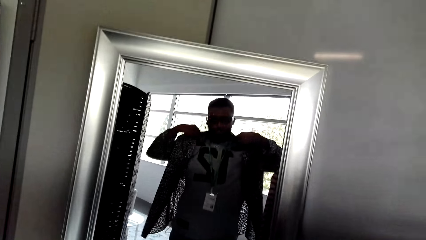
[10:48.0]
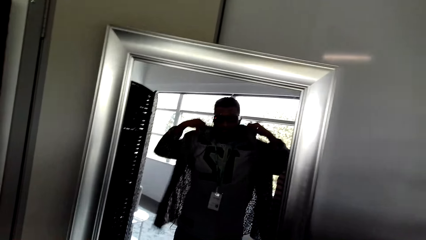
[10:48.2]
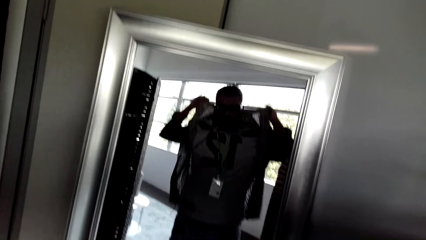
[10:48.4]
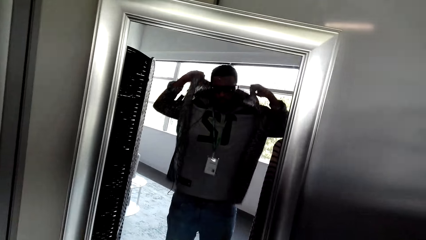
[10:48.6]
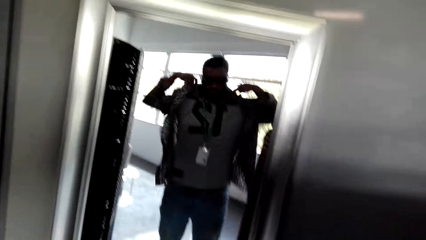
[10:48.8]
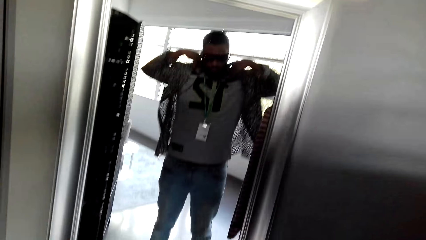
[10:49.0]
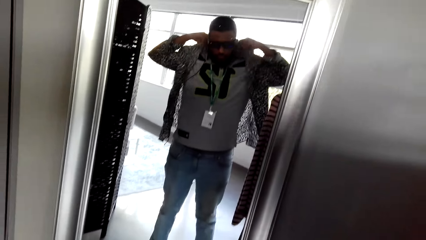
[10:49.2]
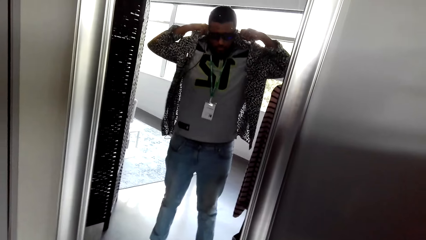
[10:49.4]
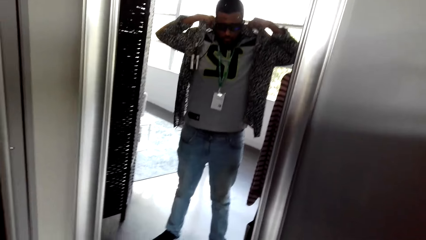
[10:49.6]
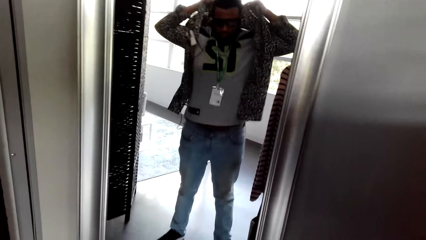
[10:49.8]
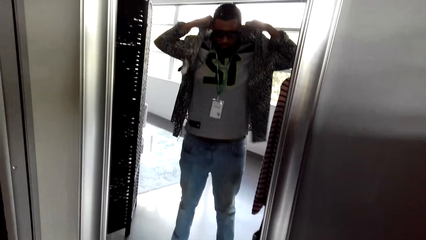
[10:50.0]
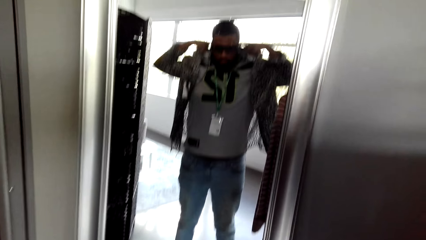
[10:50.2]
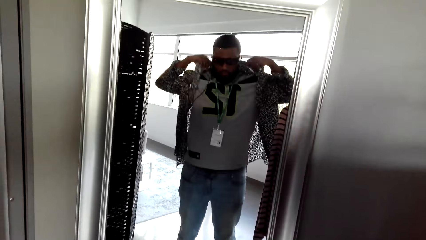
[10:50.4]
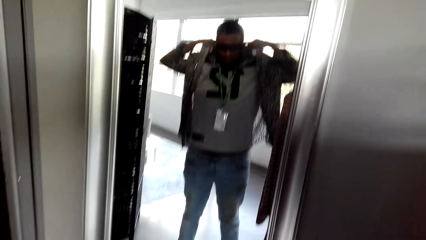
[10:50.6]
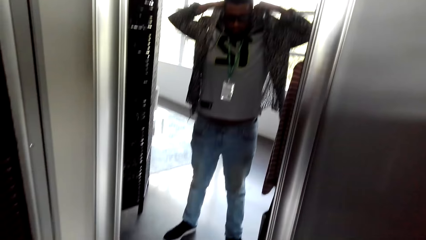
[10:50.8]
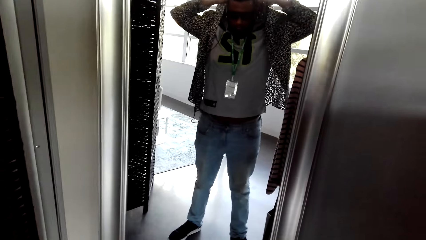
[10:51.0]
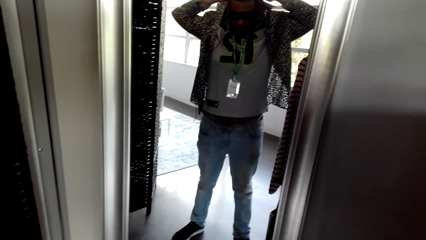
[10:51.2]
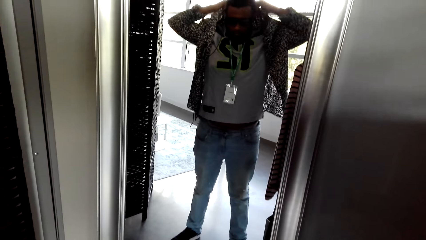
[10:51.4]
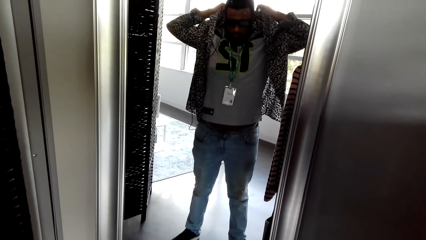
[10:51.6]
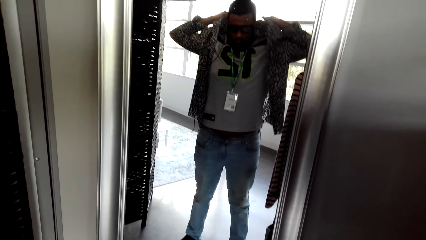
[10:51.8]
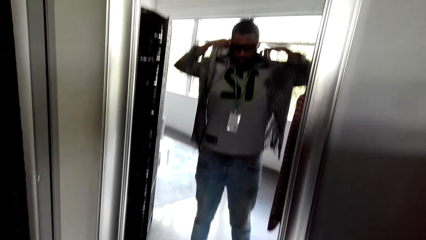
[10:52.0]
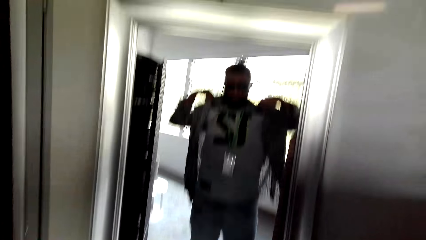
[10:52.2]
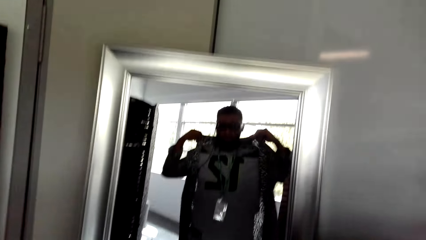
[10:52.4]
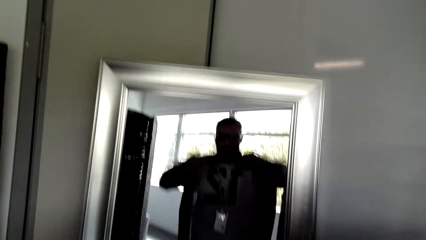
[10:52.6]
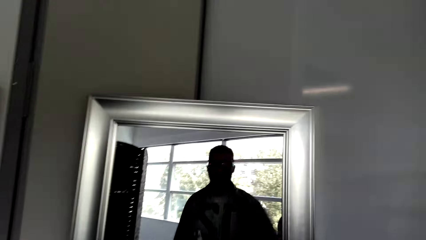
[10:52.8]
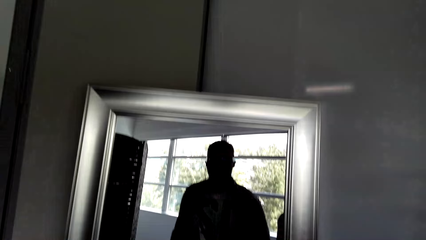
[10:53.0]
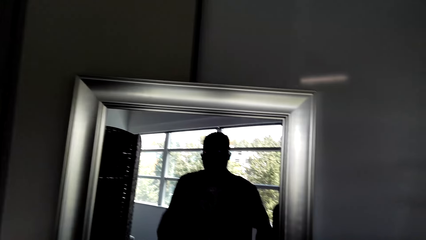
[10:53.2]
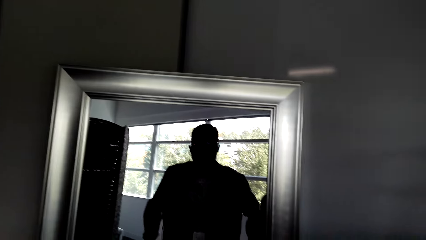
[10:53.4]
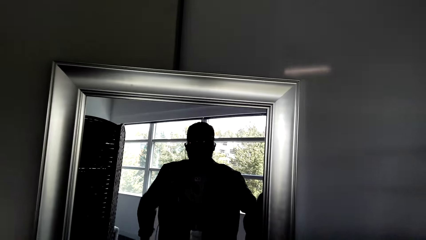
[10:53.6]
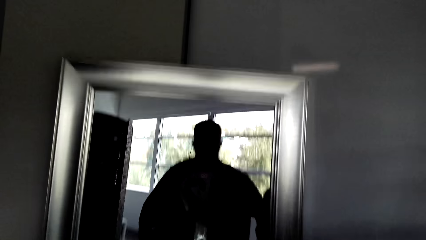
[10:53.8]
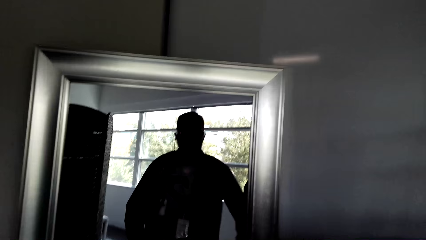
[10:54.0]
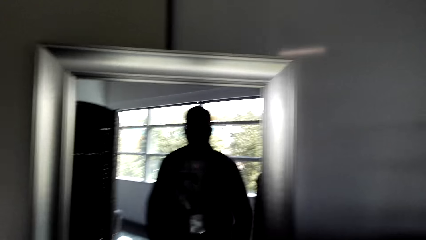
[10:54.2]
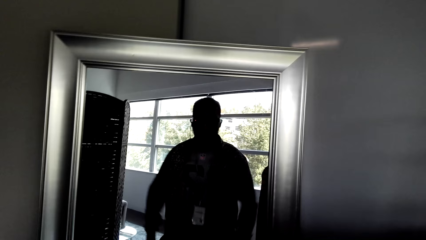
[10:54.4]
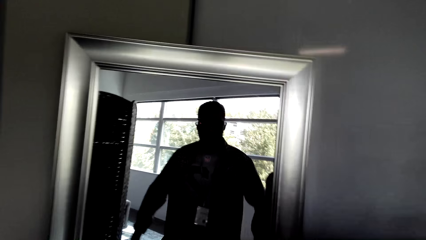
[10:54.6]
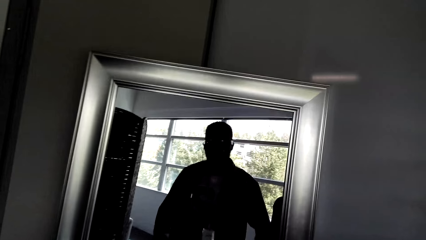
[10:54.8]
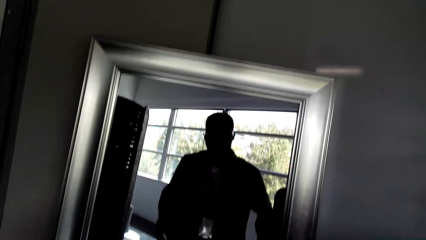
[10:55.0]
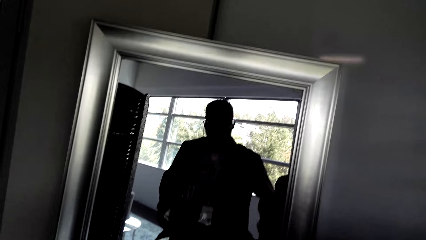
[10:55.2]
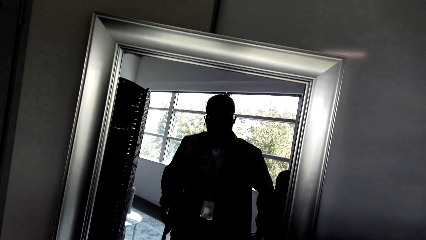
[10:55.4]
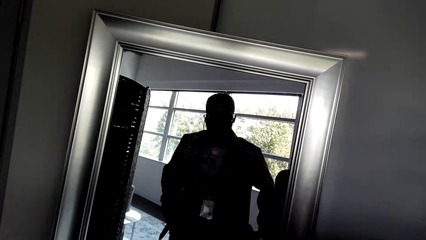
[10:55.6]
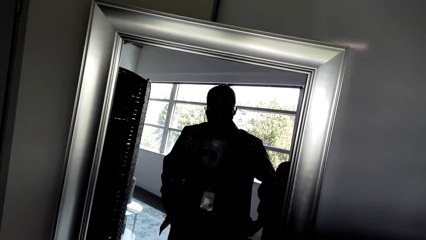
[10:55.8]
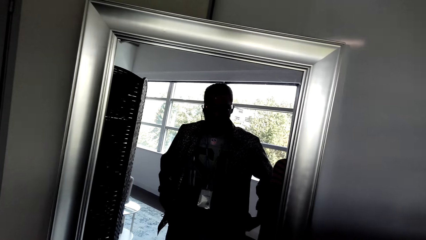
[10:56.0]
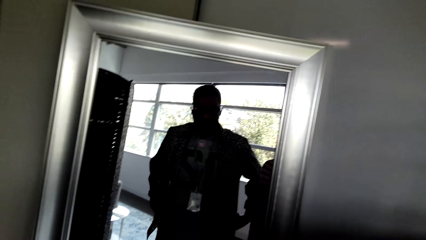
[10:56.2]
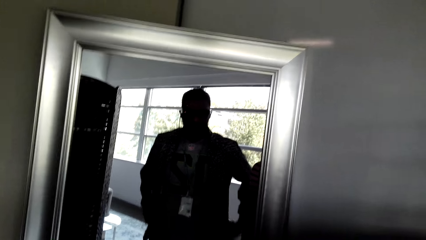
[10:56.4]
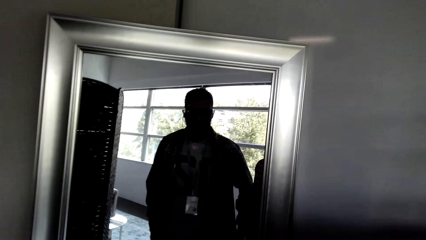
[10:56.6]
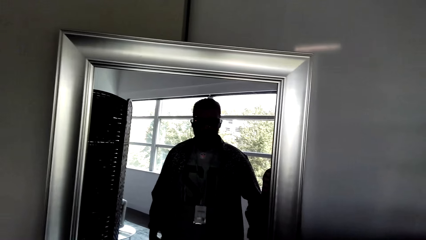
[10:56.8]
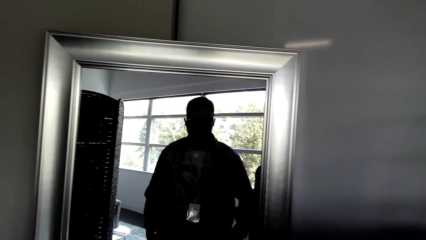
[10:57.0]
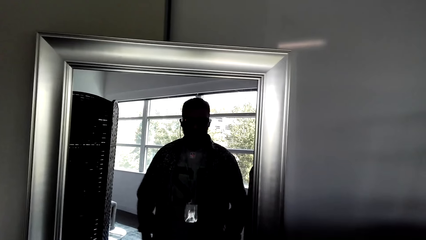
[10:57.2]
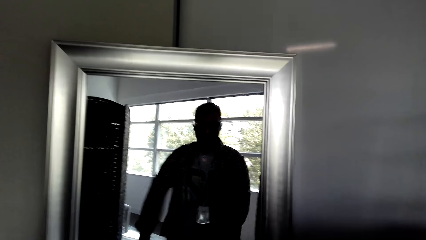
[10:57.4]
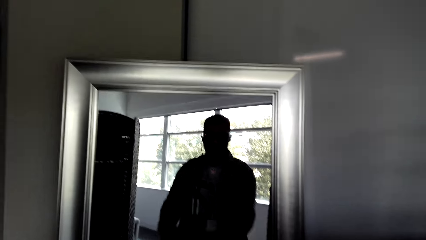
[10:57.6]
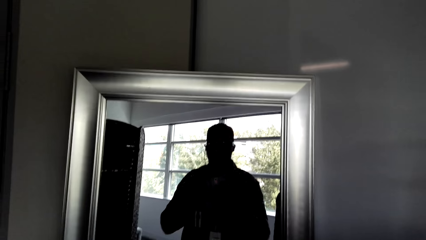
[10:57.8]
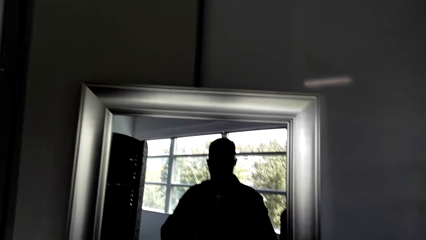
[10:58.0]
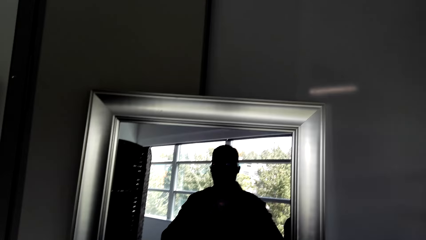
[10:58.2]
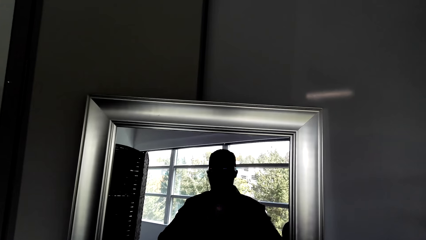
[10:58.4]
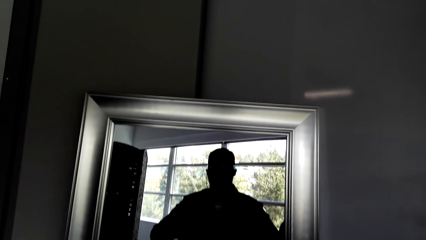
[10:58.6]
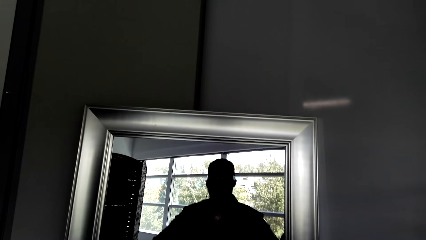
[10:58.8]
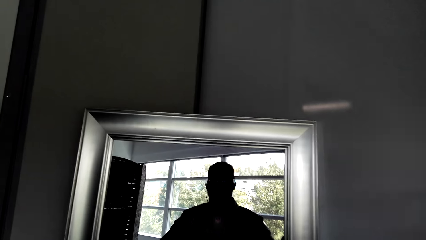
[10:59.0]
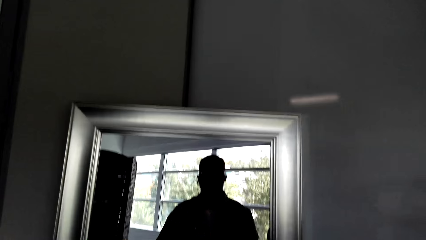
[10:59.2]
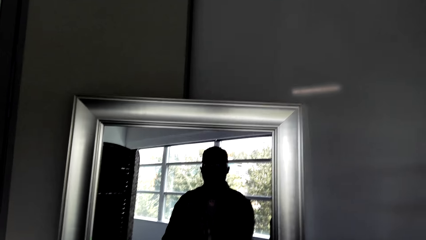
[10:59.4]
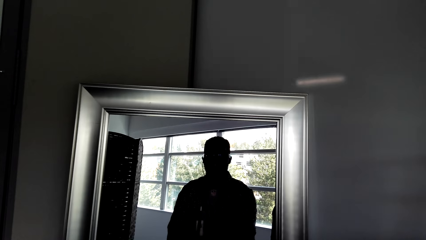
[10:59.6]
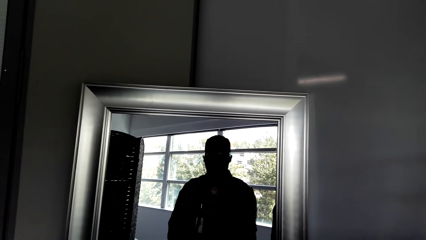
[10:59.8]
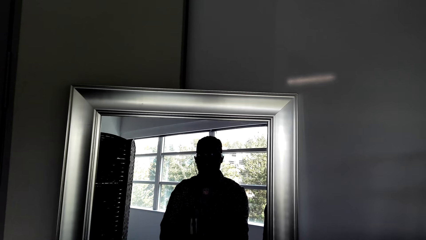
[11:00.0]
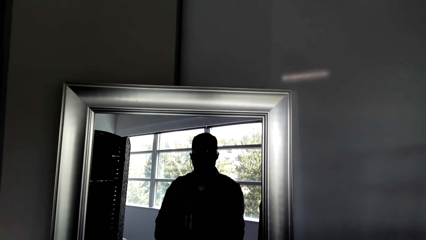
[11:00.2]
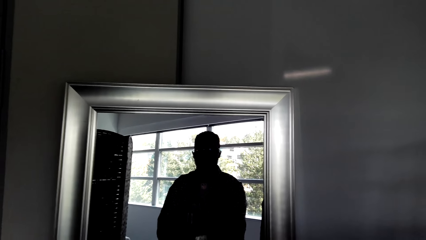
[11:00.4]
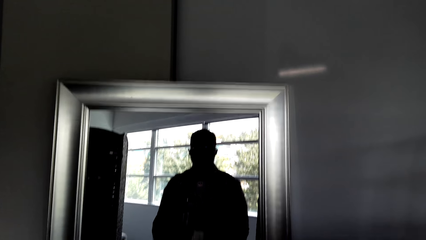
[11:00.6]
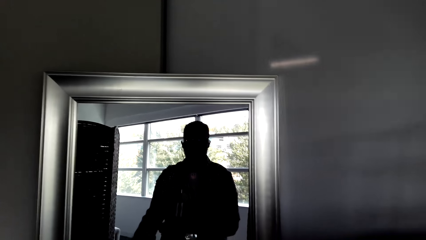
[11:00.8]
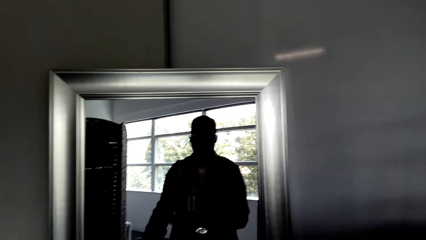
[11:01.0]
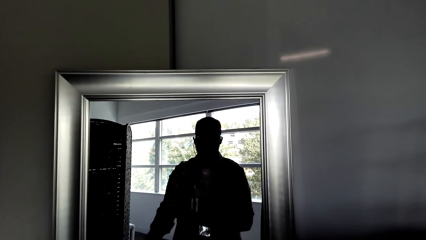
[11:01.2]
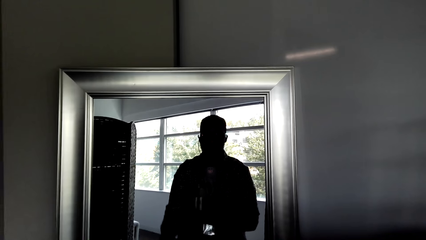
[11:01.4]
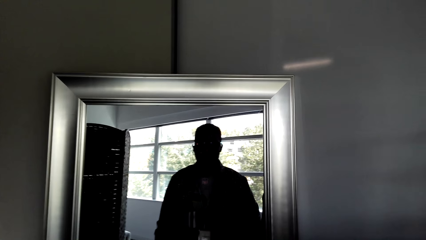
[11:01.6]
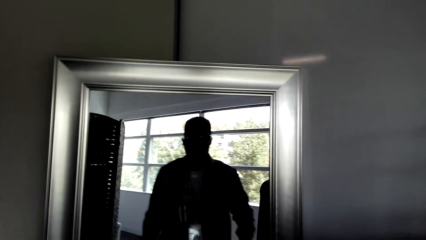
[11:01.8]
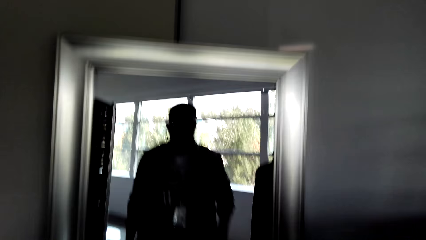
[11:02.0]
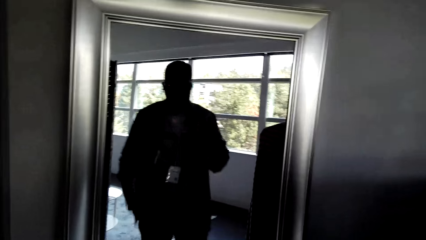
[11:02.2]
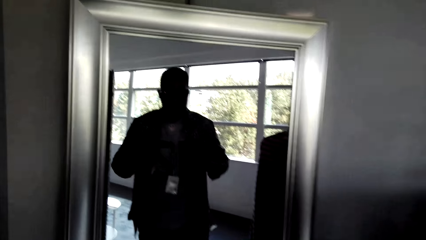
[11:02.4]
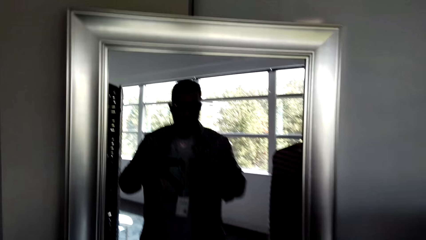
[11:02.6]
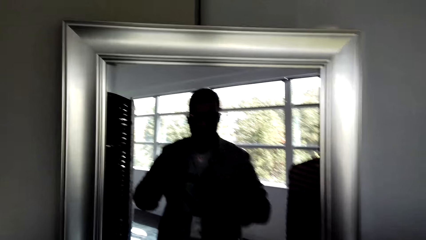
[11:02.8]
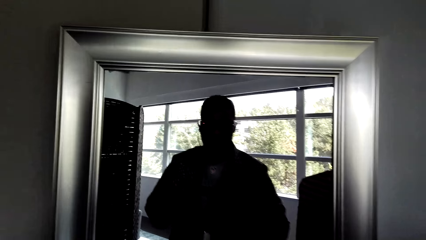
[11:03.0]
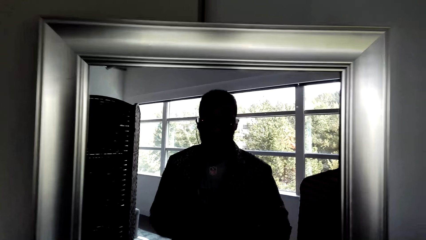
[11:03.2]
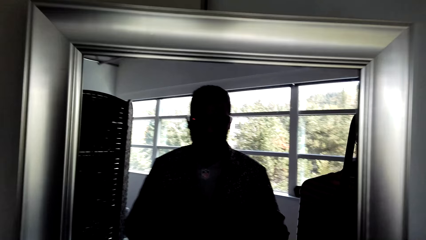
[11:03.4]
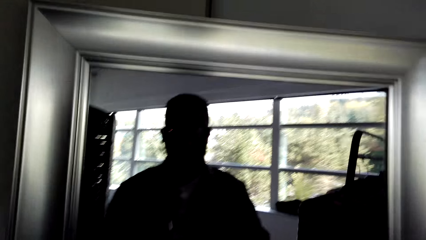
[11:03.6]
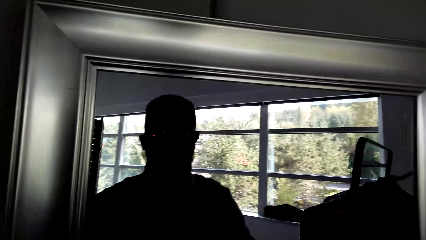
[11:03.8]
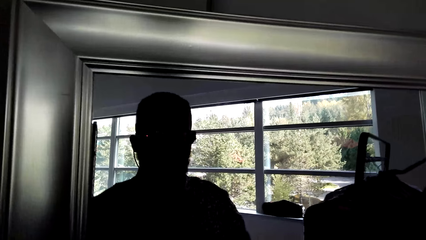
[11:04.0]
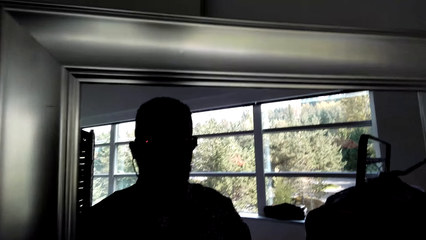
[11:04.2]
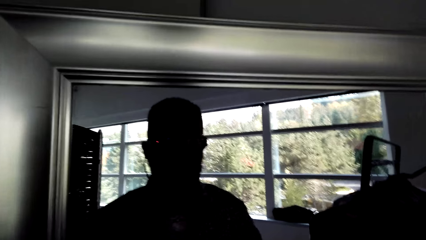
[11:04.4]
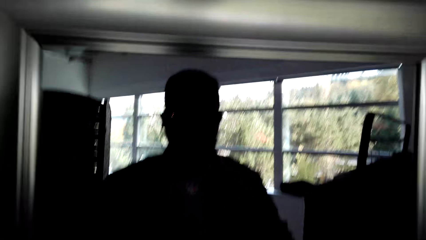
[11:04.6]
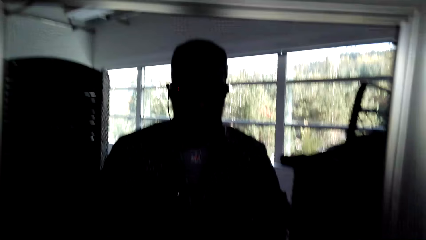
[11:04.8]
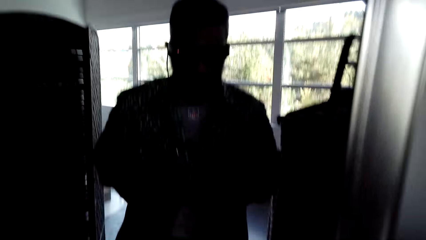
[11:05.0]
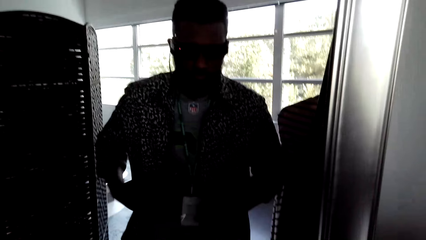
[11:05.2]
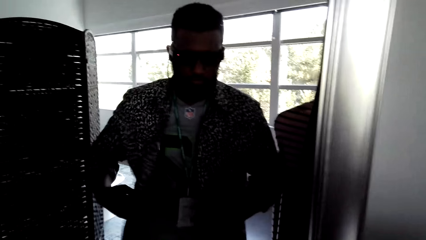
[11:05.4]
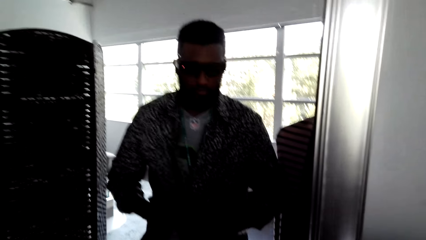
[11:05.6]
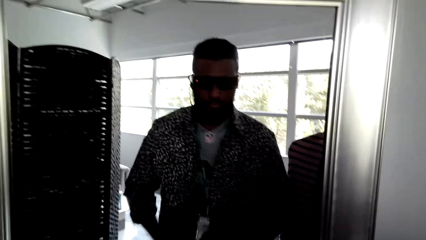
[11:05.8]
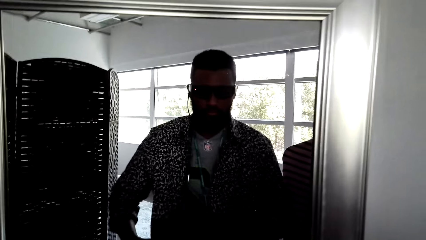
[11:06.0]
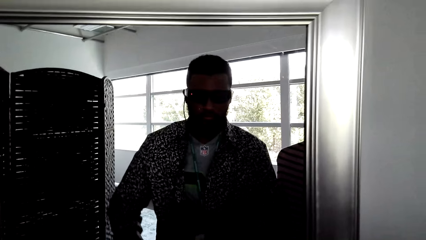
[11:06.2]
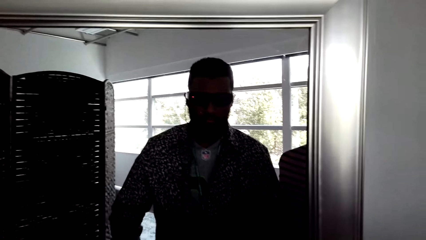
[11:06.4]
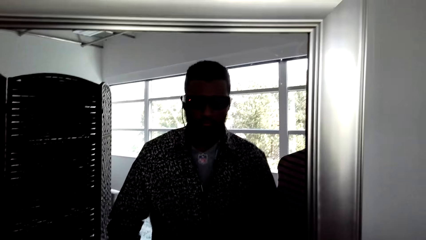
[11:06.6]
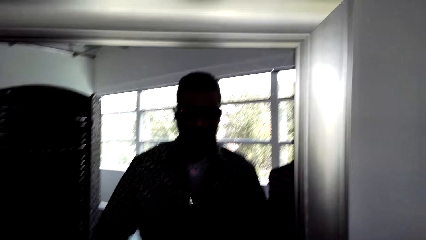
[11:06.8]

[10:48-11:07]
The camera wearer lifts the right hand. They stretch the shirt. They fold the shirt hands. They lift the right hand. They make a step. They stretch the shirt.
